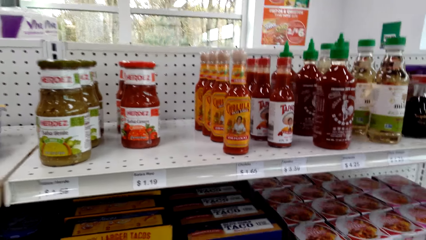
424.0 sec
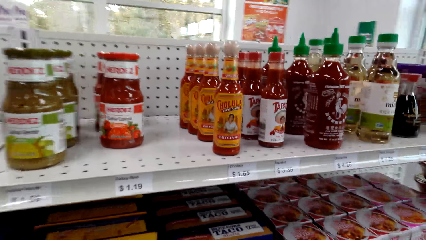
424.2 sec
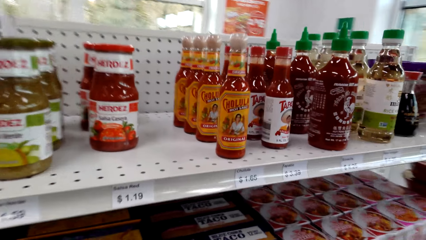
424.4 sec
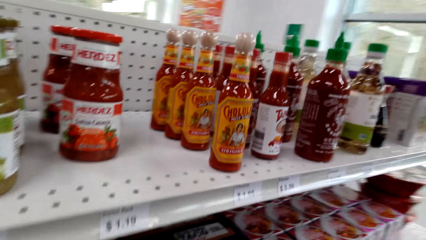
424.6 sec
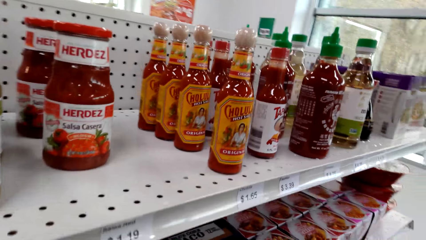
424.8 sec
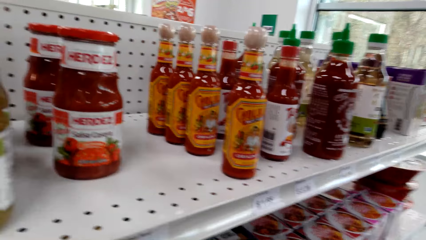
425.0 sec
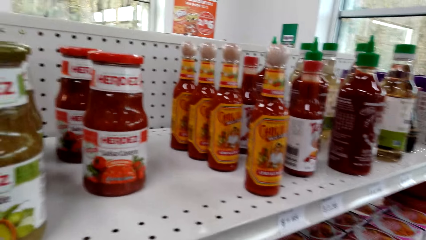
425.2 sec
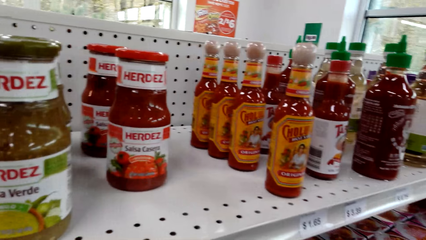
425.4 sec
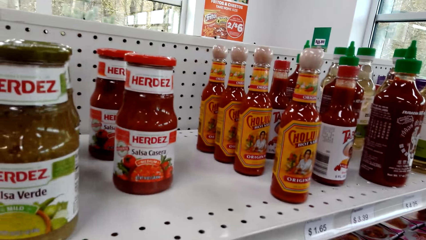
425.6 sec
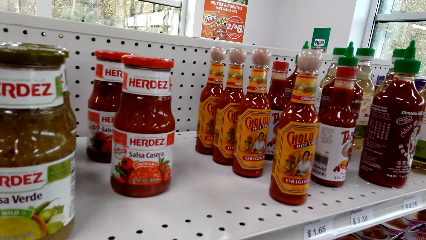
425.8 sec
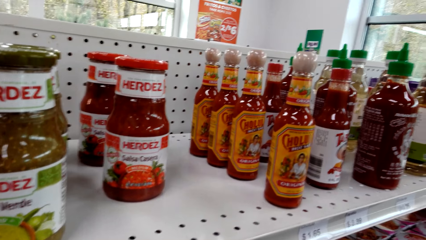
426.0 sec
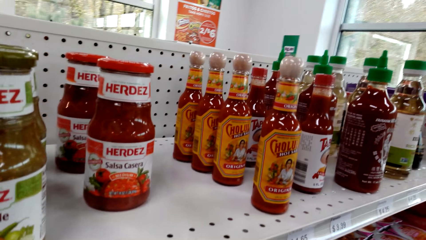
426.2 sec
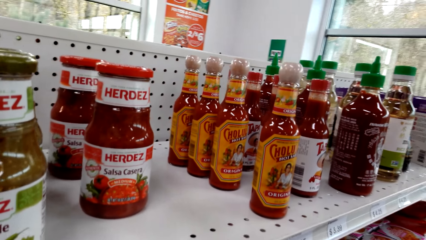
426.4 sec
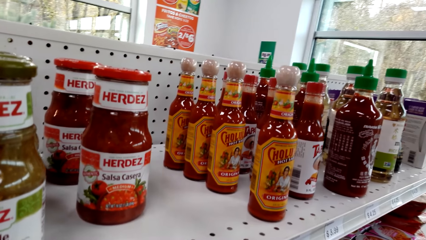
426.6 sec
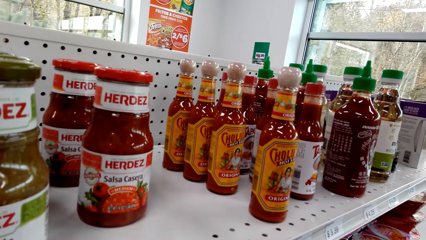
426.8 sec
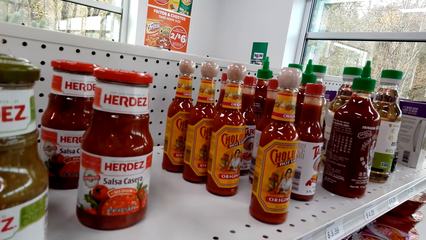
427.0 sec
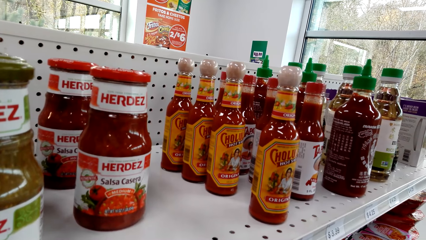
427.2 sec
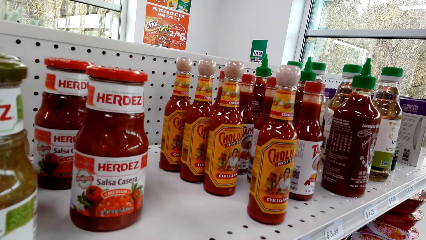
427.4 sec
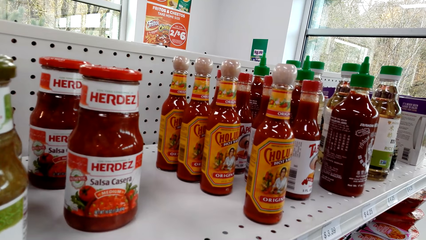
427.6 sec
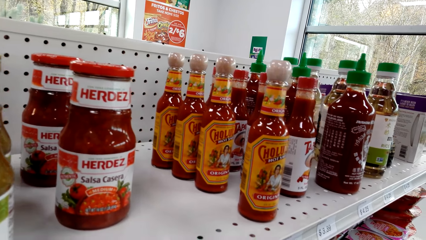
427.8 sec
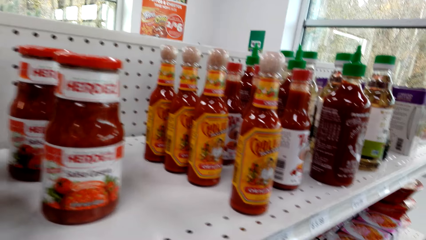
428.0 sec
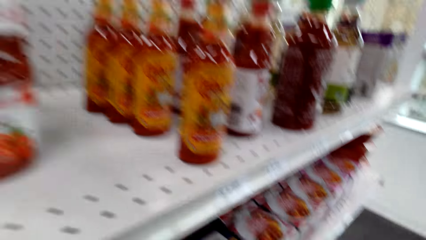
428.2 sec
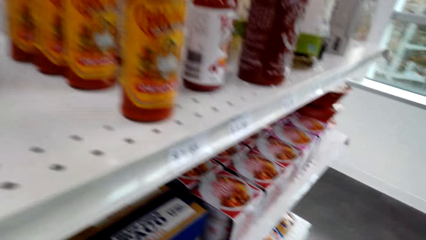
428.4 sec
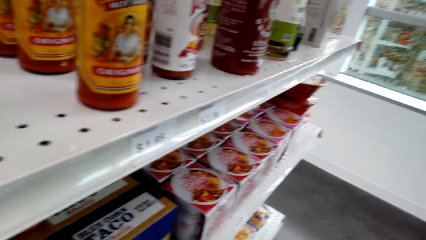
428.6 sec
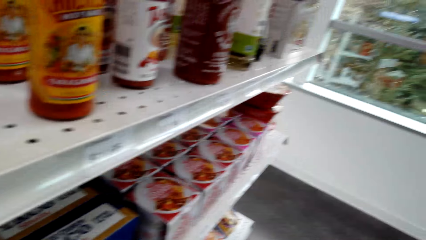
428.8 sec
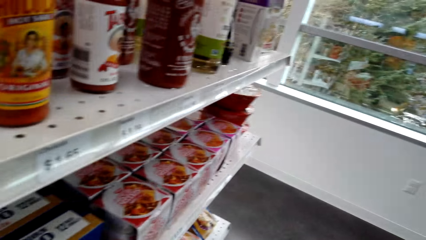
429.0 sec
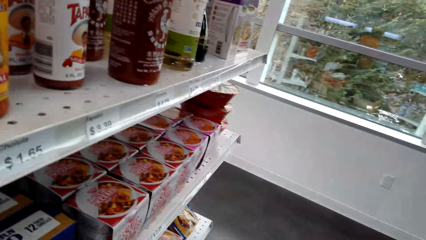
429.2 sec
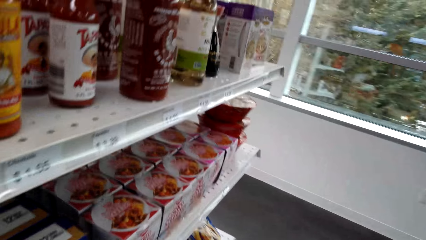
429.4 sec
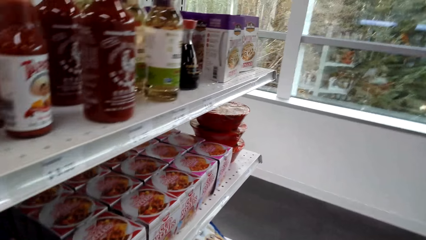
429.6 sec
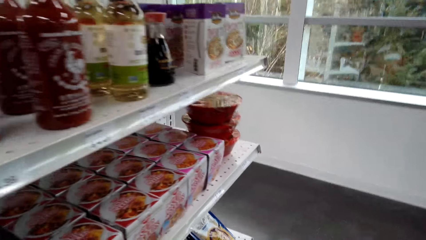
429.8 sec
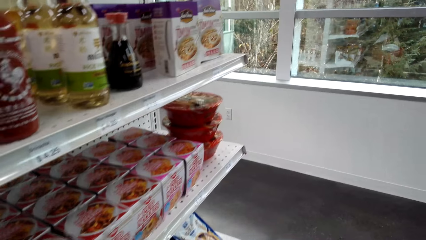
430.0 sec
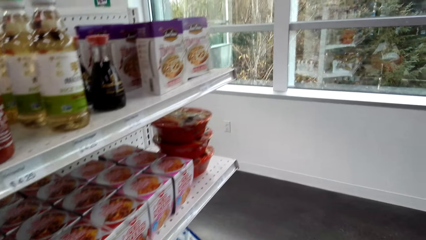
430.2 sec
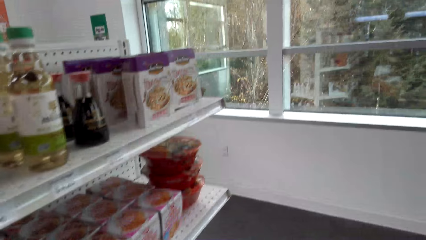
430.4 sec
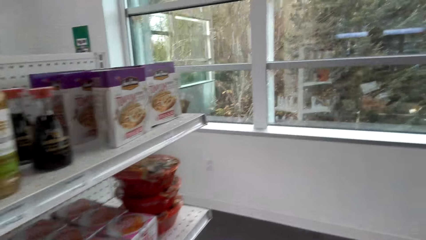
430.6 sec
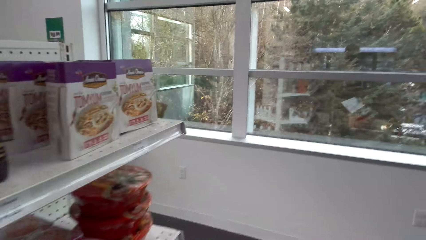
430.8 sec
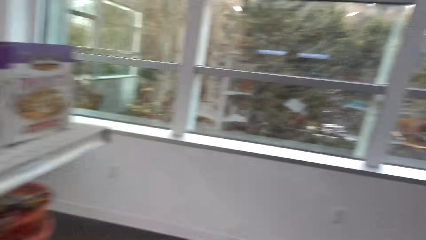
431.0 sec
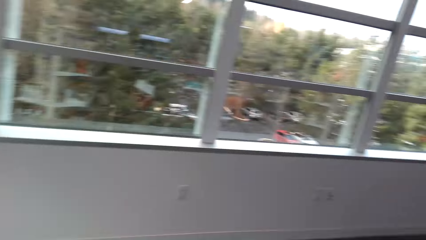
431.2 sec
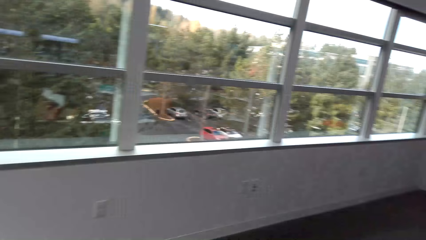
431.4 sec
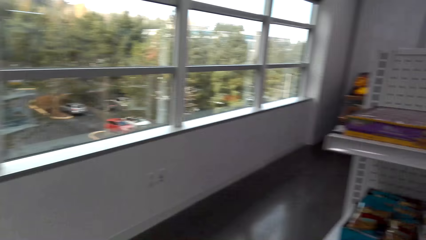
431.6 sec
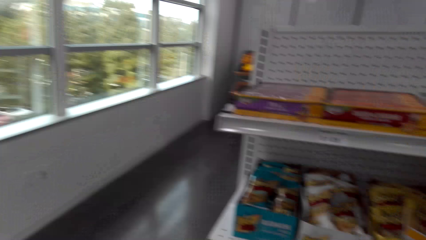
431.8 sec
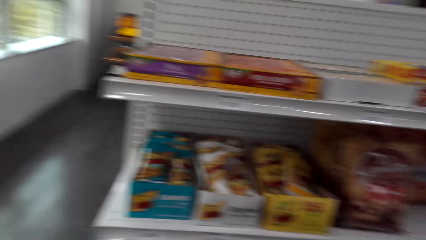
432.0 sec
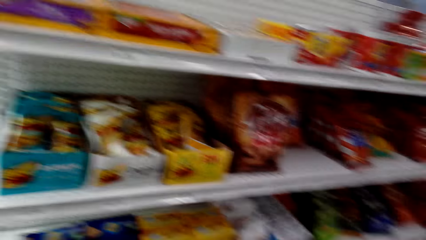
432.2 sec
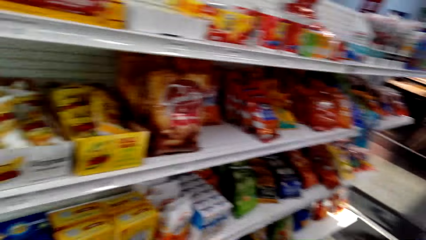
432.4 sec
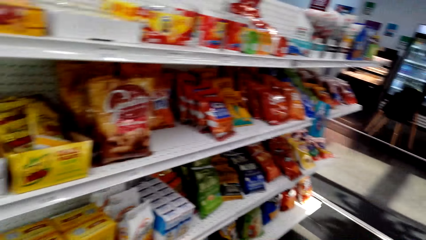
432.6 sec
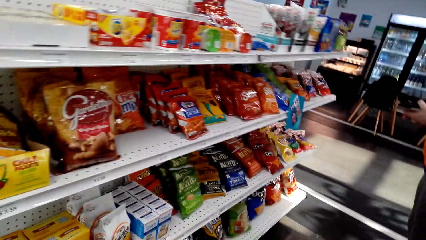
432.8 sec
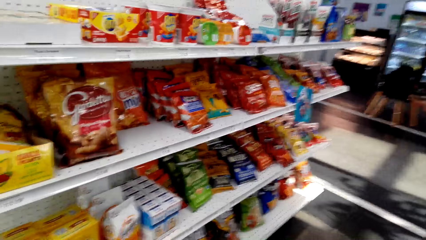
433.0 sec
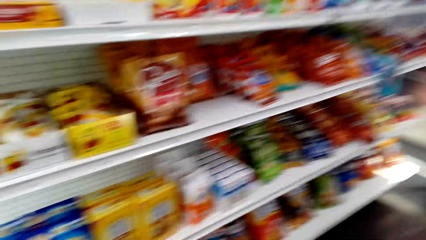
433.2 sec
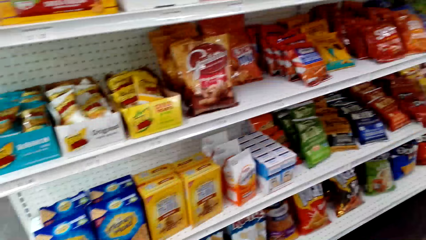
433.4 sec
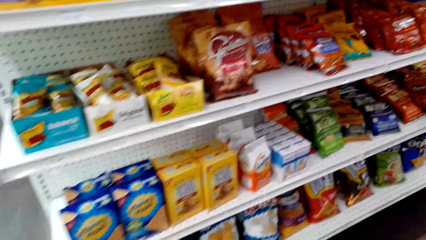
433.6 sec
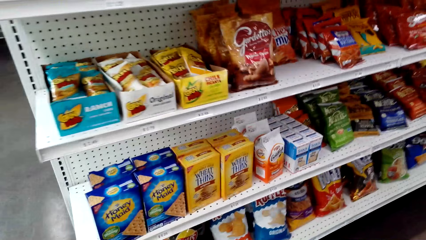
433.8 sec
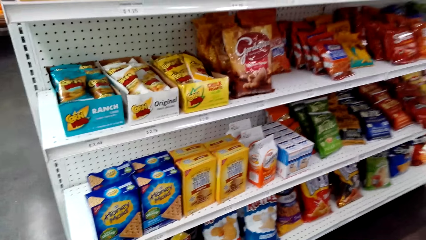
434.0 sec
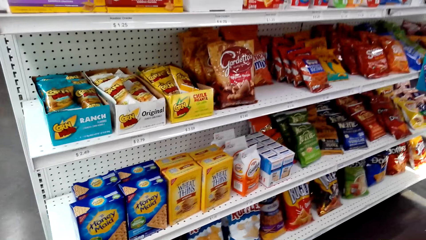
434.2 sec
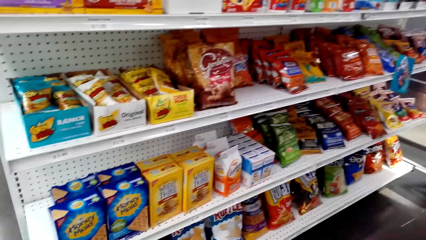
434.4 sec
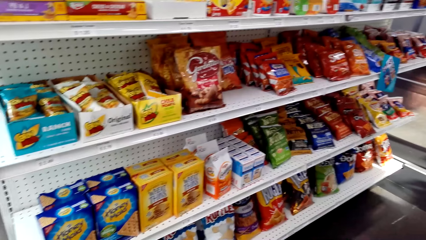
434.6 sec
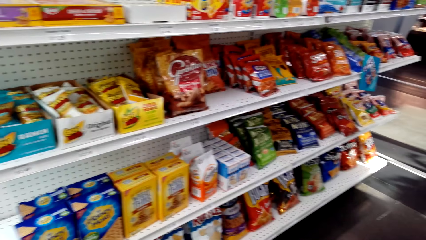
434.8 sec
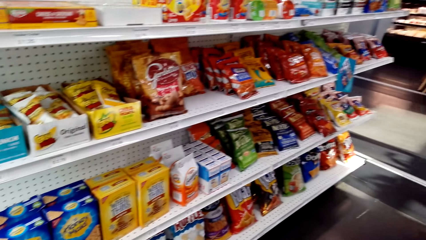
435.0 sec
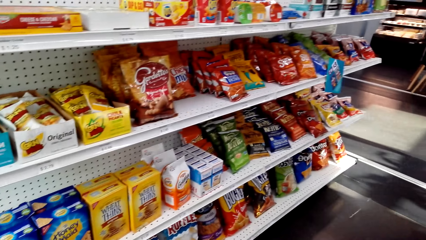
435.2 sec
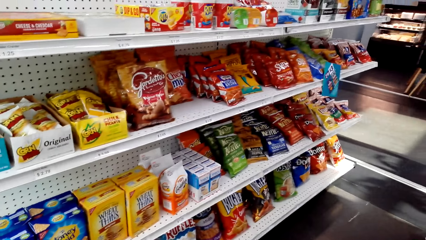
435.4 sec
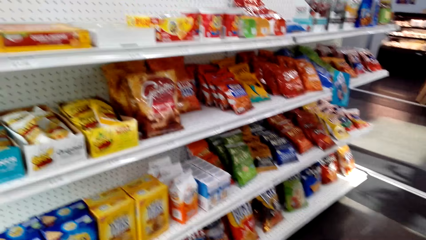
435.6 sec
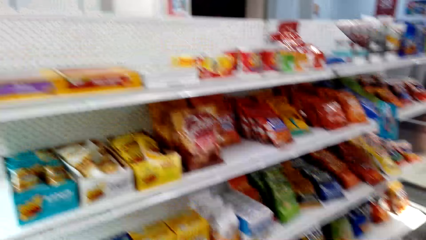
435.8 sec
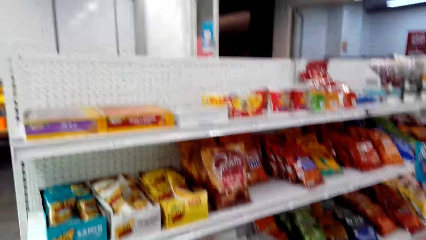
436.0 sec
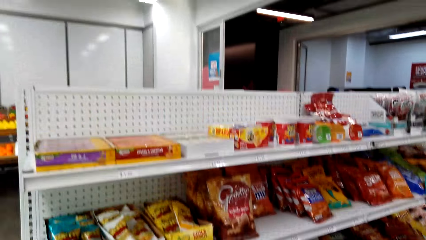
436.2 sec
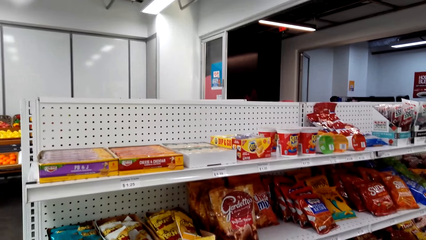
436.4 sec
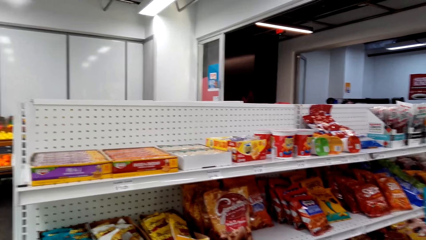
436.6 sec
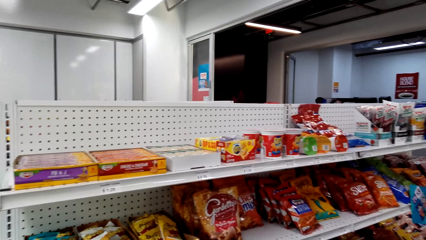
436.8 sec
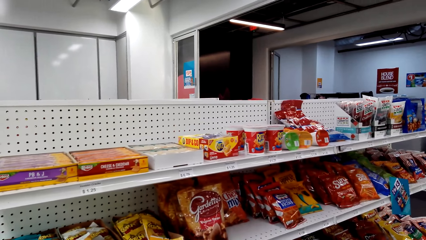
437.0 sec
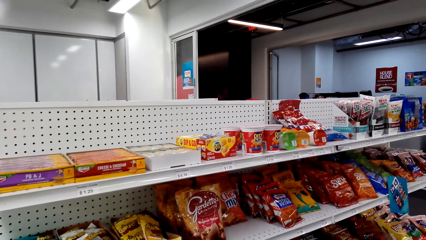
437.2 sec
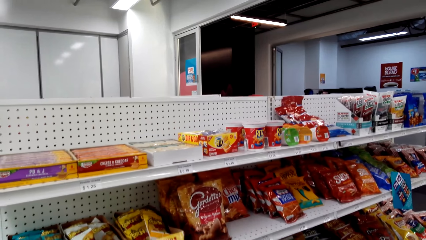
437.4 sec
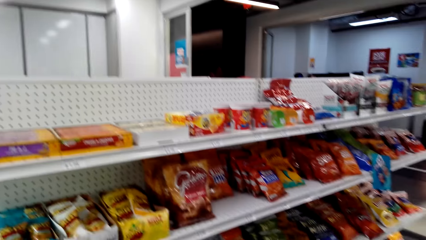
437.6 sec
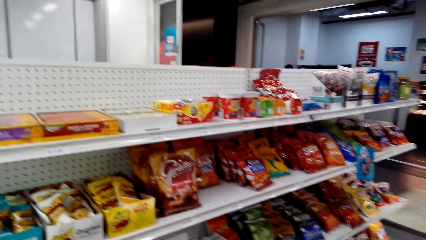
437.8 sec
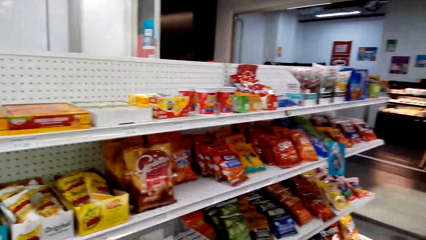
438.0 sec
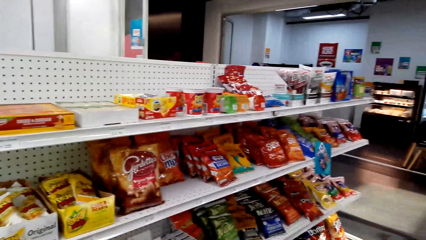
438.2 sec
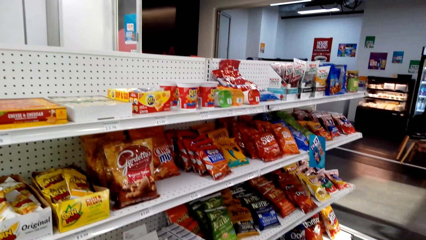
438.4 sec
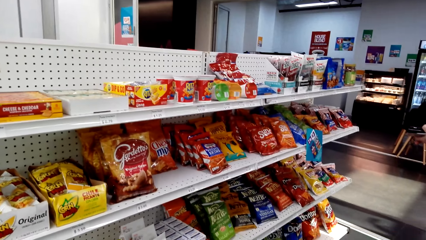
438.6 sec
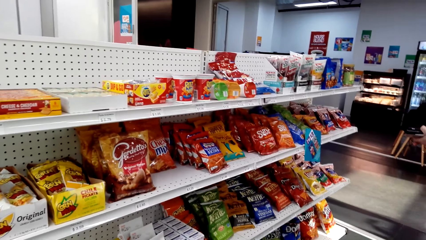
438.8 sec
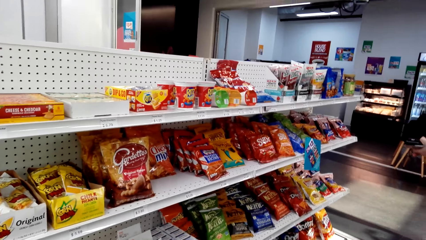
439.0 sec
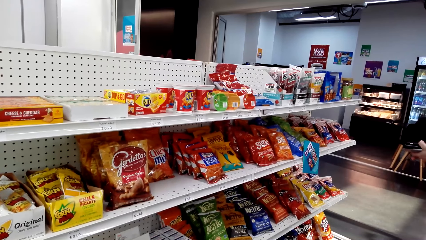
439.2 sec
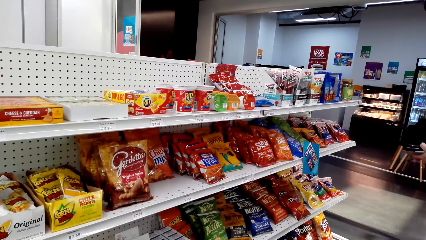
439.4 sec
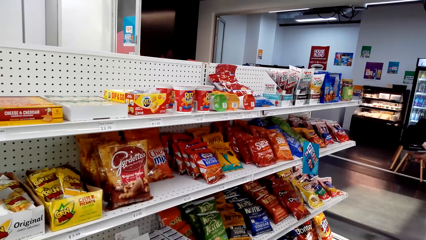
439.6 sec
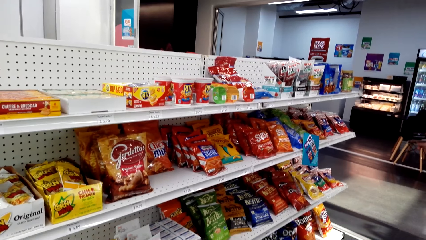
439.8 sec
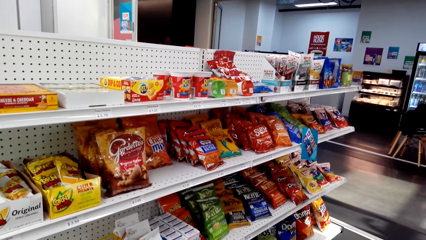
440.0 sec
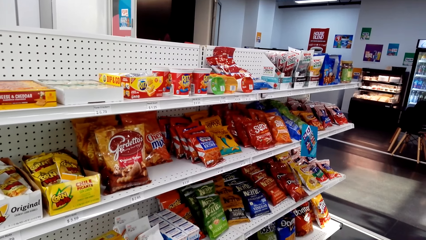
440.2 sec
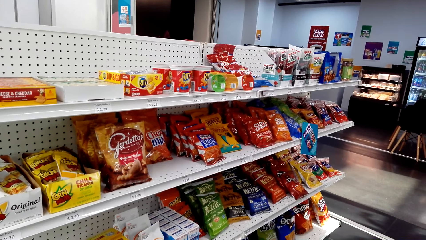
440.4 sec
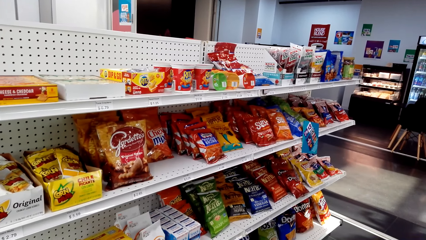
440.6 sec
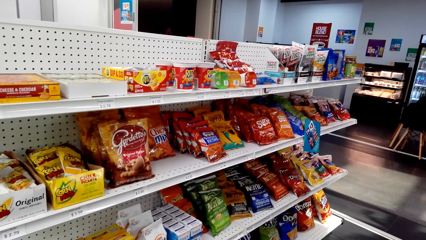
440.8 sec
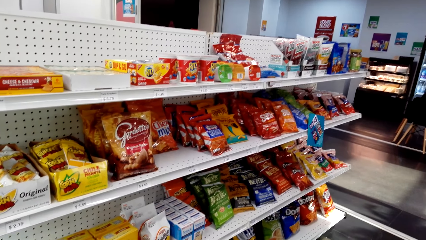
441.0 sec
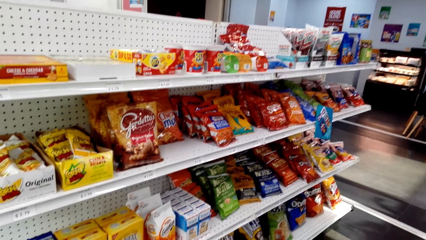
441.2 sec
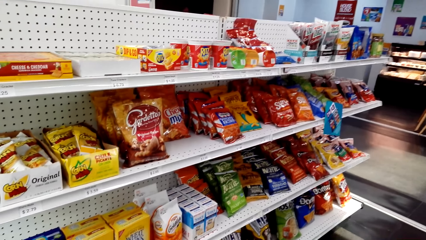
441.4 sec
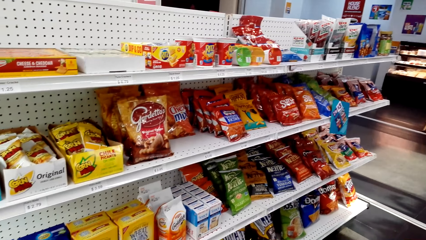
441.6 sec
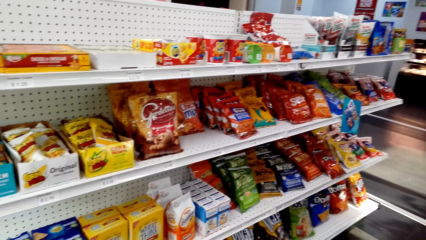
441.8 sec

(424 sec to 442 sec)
The camera wearer moves around. They turn around. They look around. They look at the shelves.
